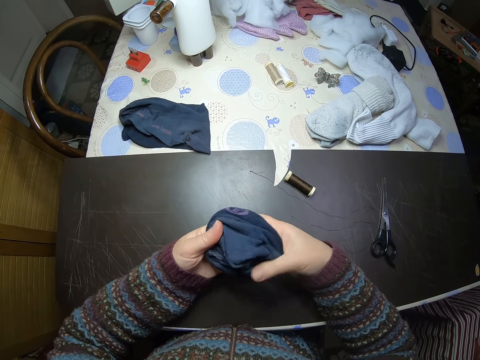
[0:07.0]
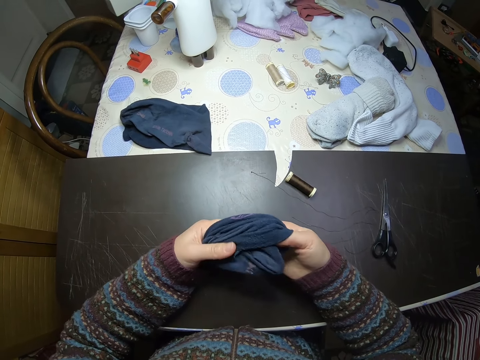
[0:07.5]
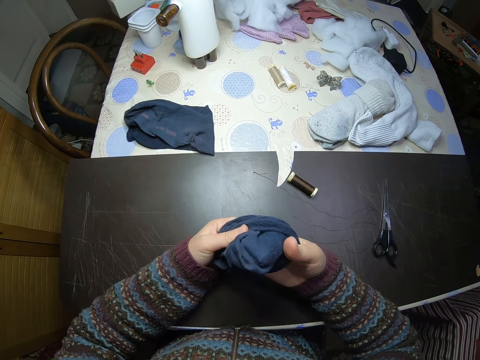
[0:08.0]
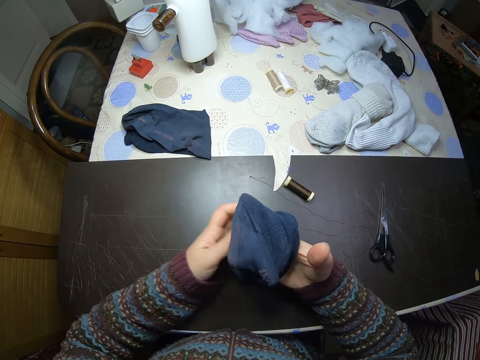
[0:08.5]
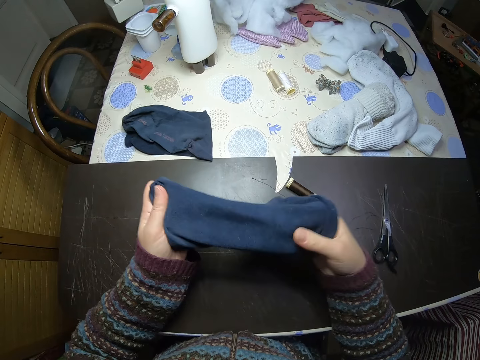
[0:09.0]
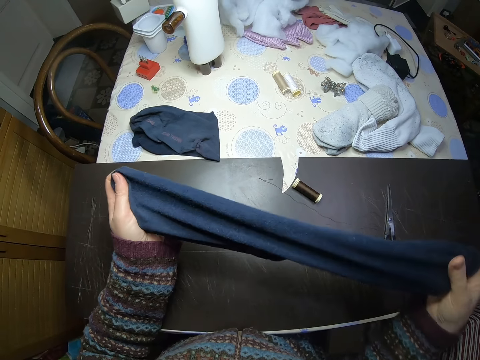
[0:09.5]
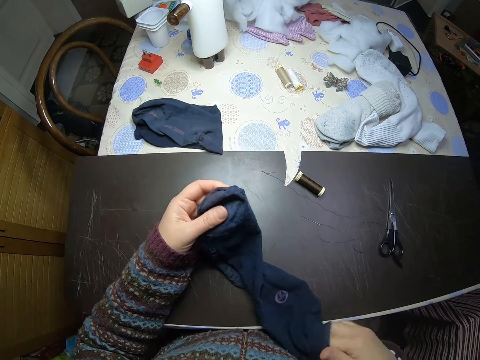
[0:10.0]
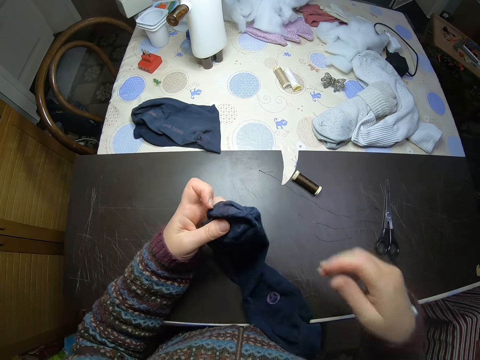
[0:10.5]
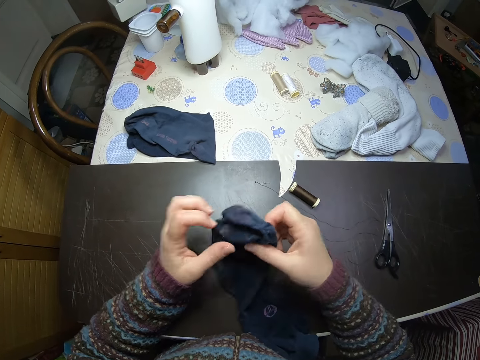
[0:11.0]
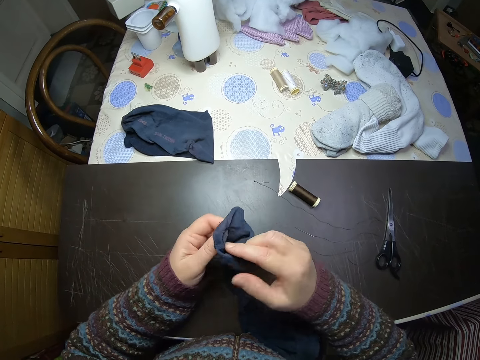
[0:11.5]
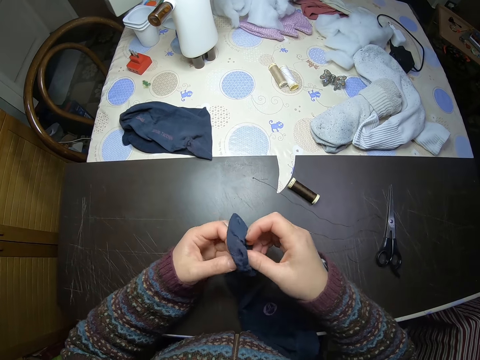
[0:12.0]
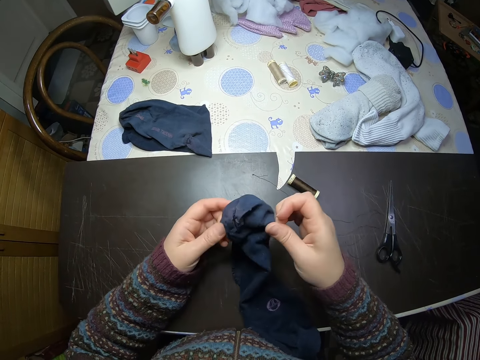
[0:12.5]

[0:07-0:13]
The camera wearer stretches the sock. They straighten the socks. They check the sock.

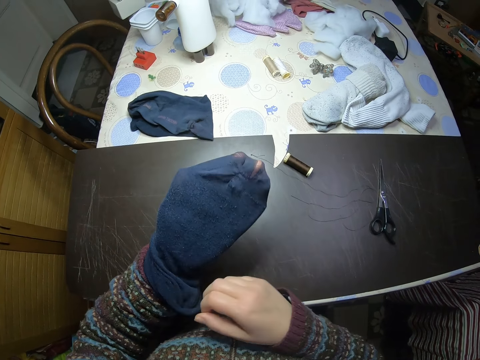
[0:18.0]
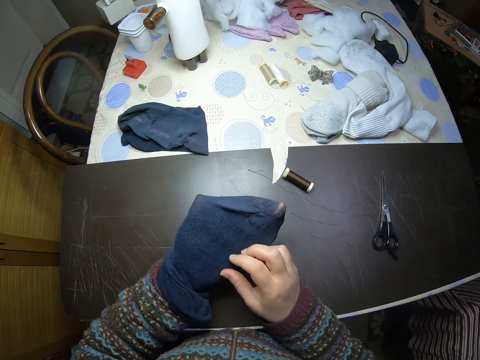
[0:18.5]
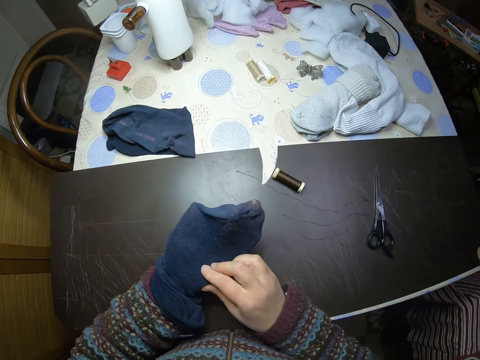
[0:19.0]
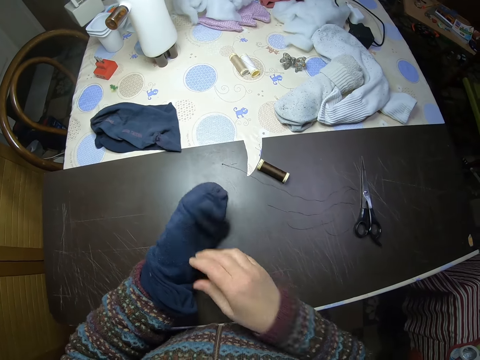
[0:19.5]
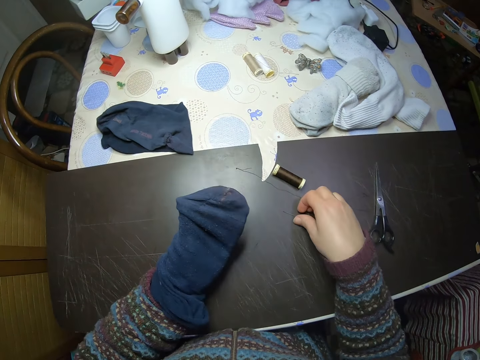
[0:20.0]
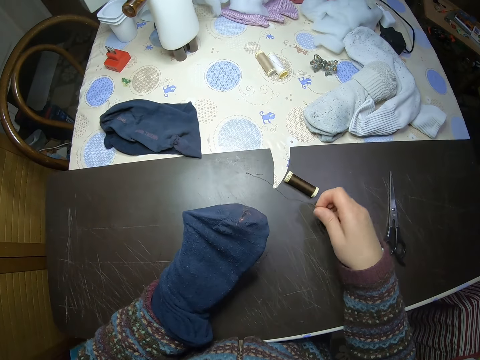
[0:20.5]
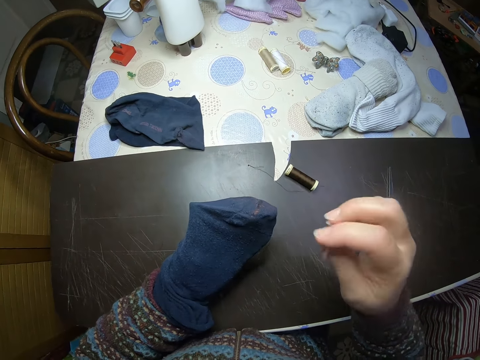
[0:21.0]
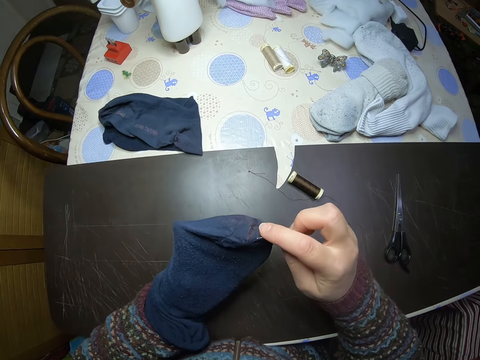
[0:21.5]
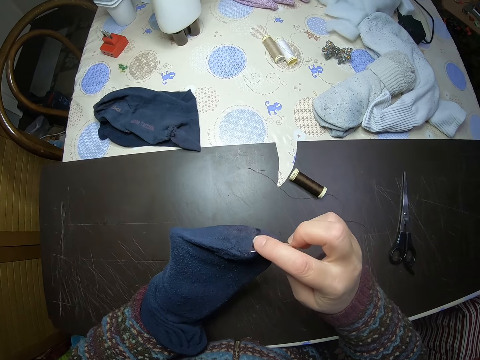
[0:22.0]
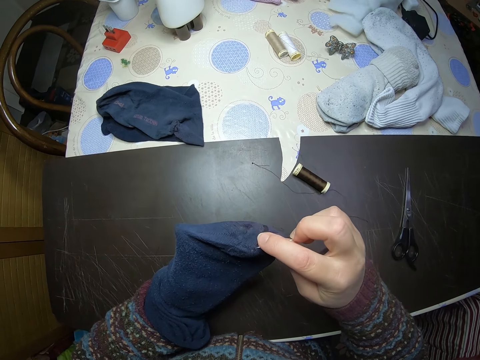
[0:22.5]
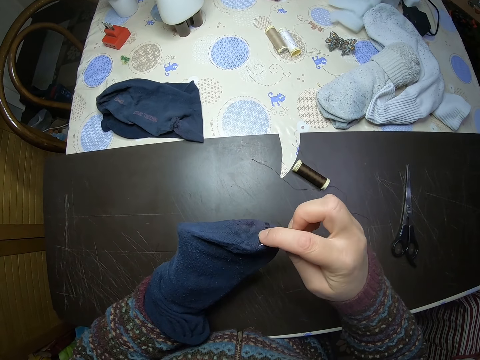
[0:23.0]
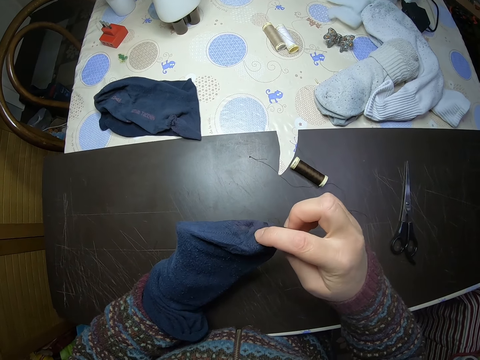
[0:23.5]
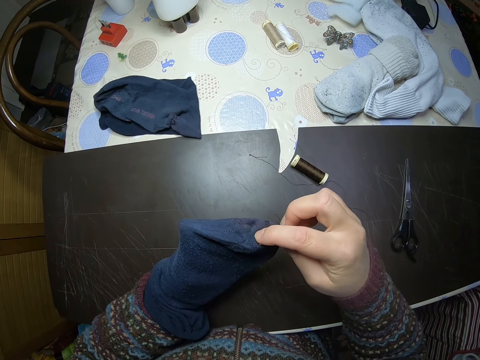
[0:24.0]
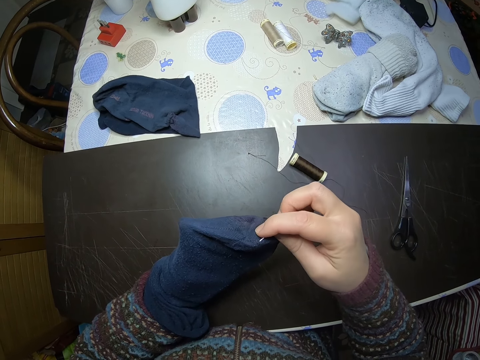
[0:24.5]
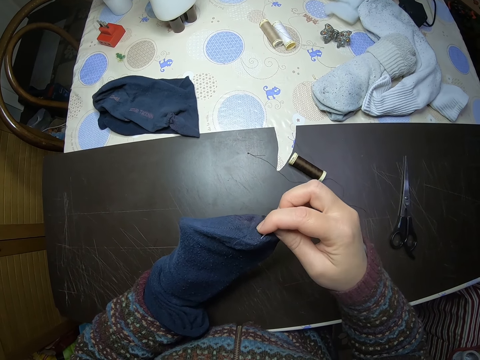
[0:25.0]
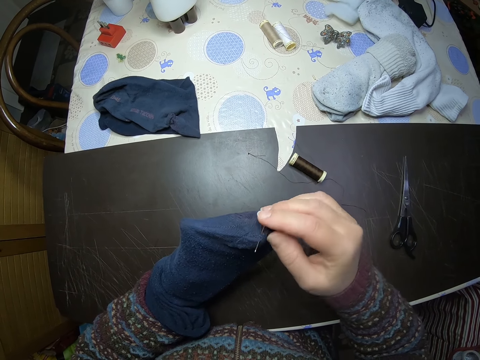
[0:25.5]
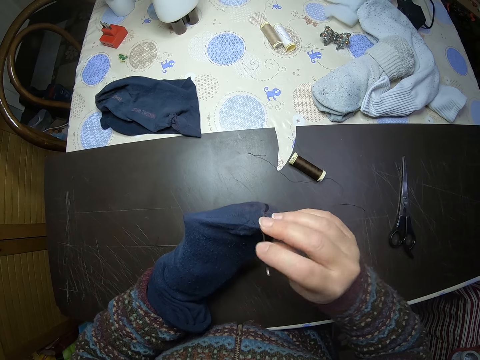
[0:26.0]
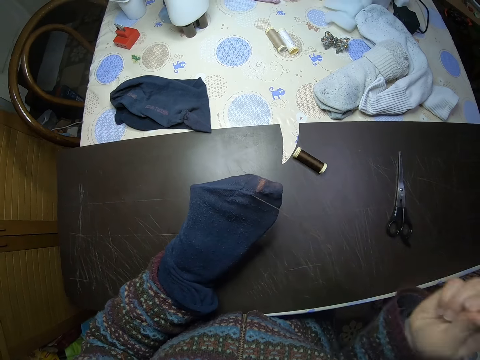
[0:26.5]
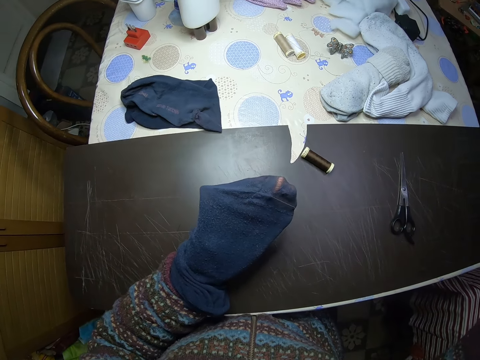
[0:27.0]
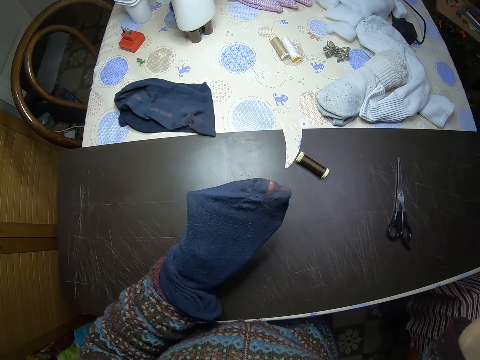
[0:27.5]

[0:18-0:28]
The camera wearer picks up a needle and thread on the table. He sews the sock with the needle and thread with his hand.

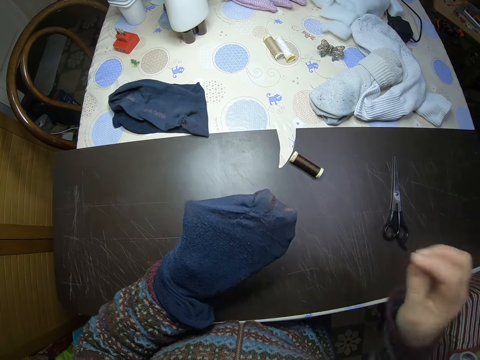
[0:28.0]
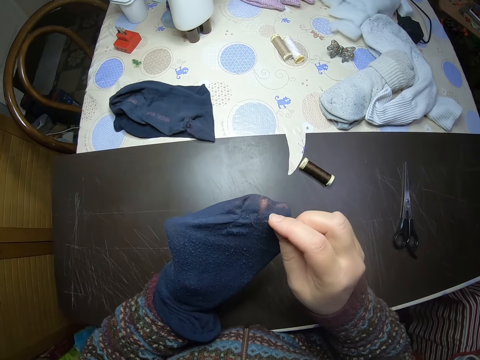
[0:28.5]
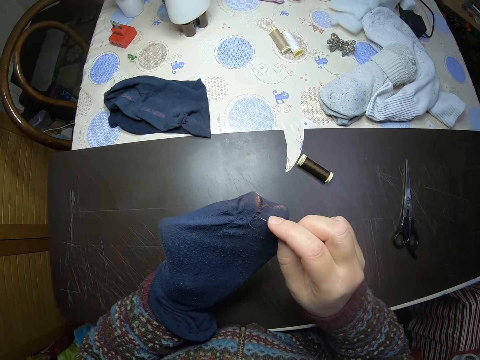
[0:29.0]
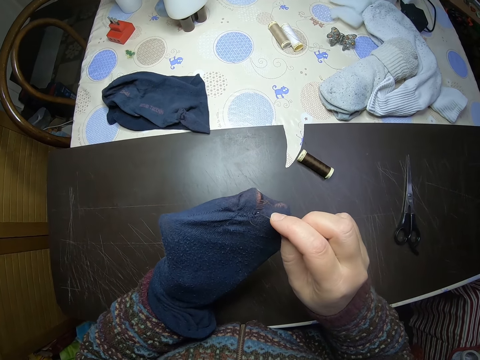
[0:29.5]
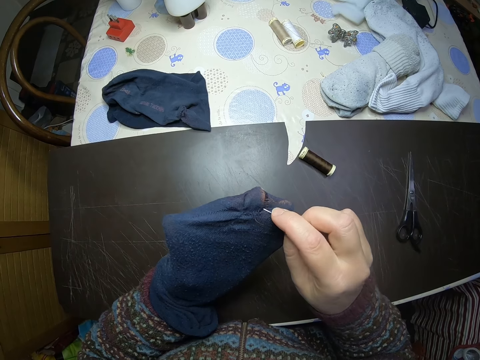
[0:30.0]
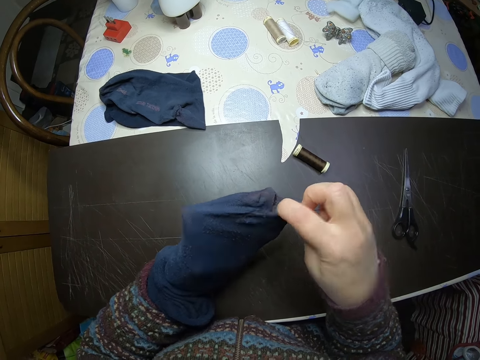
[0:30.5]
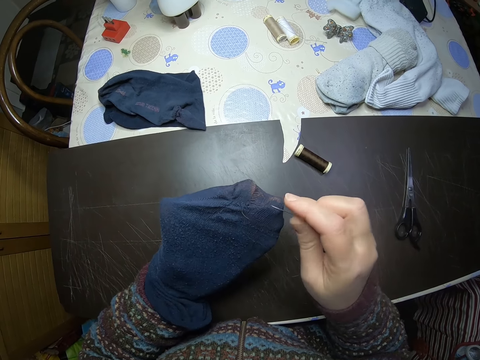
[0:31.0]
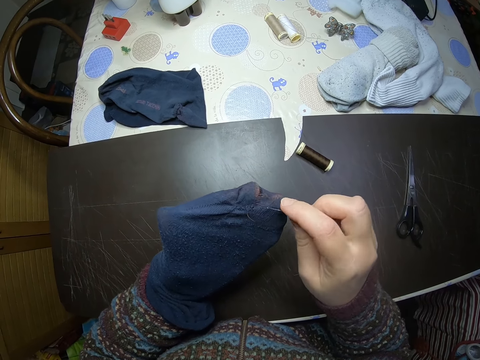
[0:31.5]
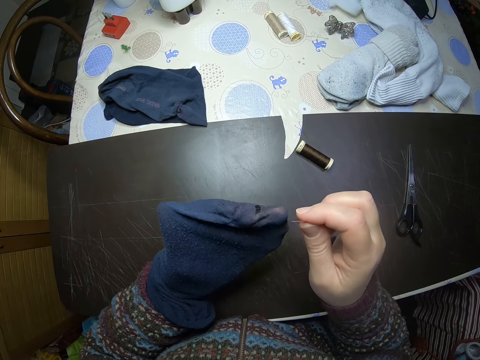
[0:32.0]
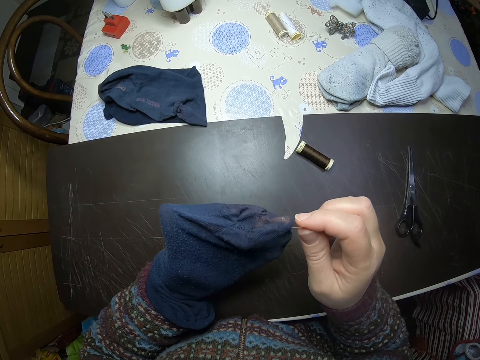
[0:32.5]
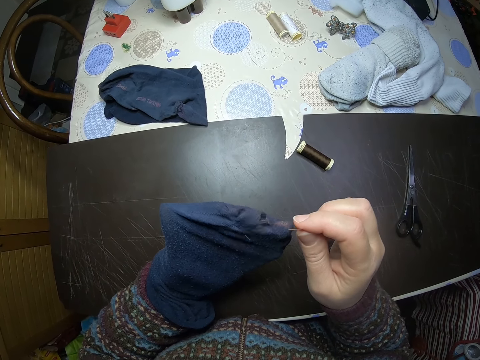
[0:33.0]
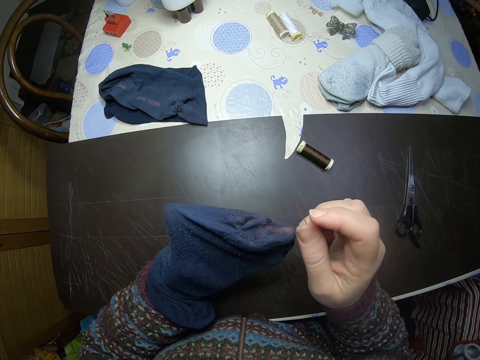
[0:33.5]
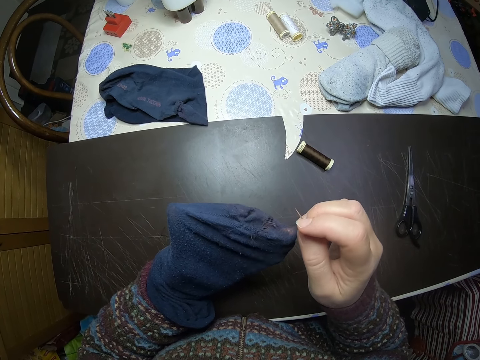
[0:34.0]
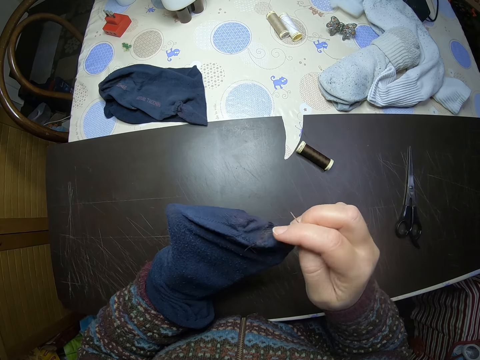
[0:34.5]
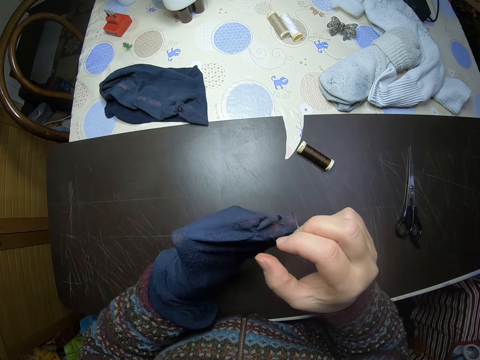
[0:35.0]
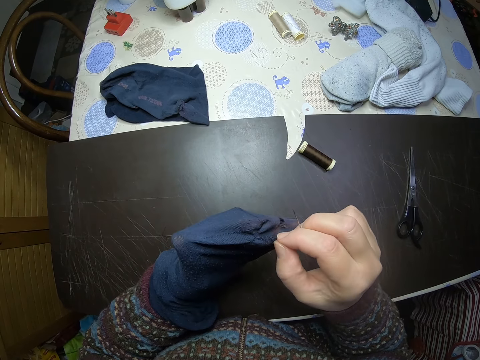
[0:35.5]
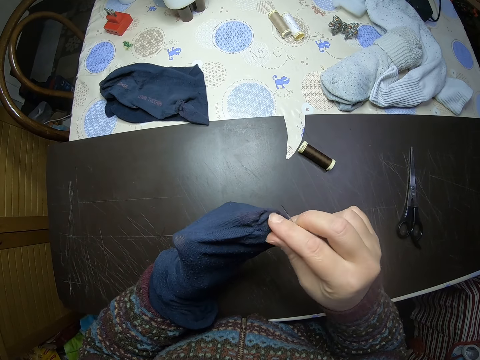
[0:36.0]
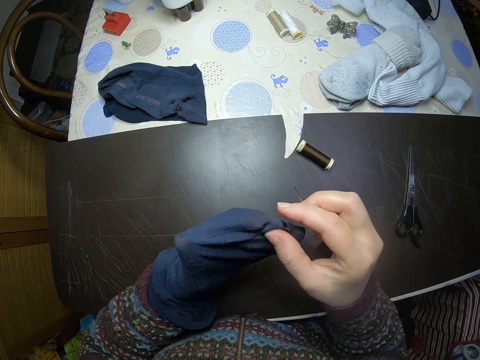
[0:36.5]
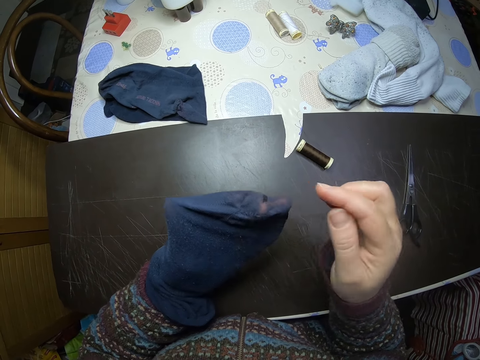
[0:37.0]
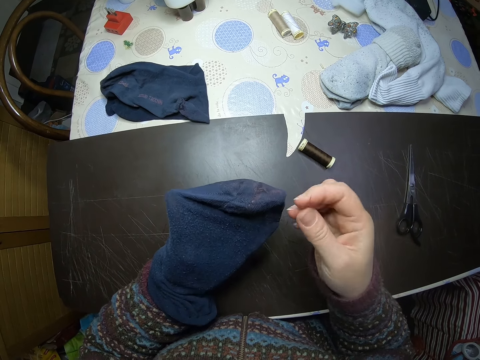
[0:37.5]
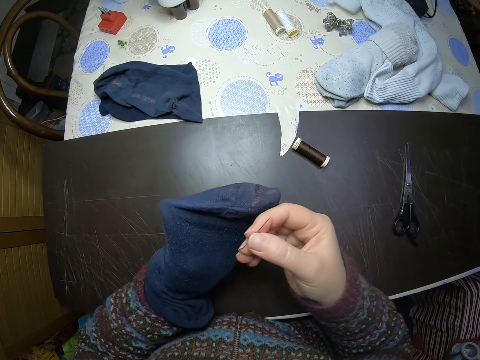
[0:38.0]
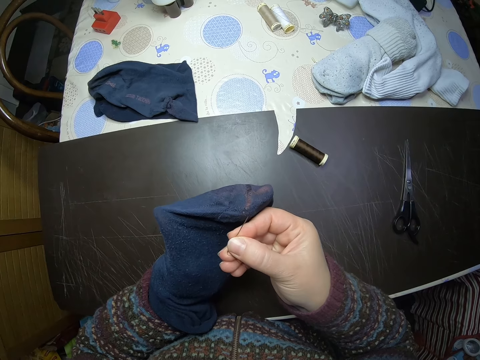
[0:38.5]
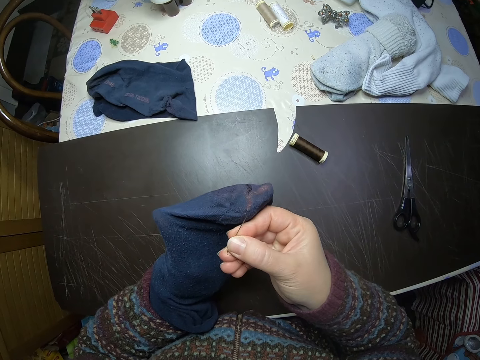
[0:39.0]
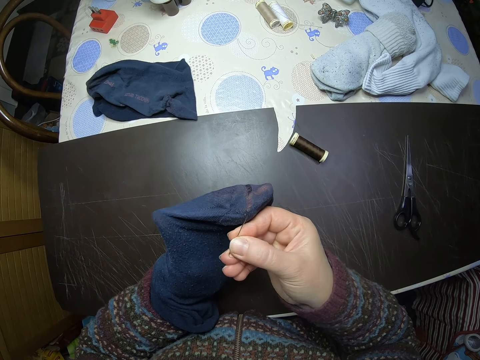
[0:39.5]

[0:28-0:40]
The camera wearer stops sewing the socks. He checks the sock. He sews the socks with his hand using the needle.
